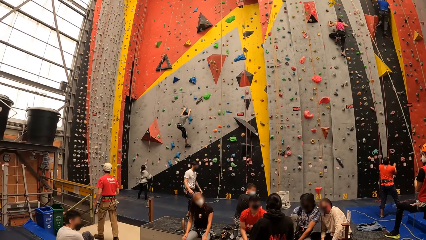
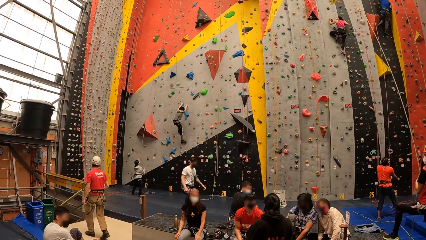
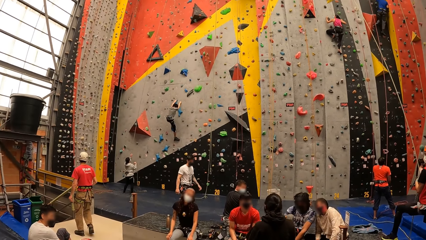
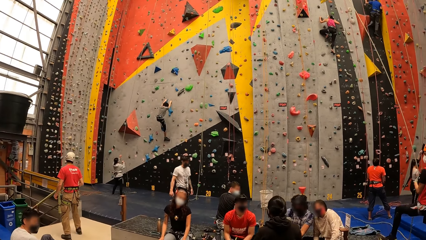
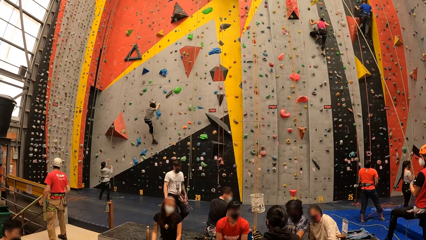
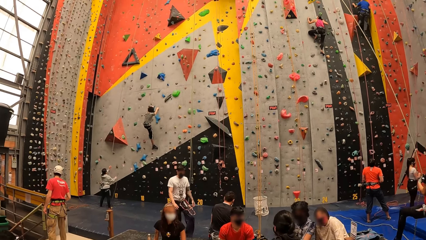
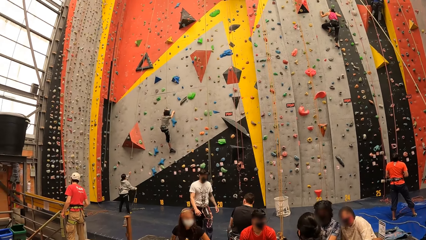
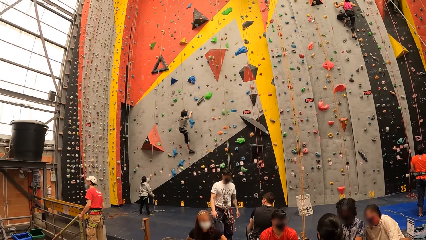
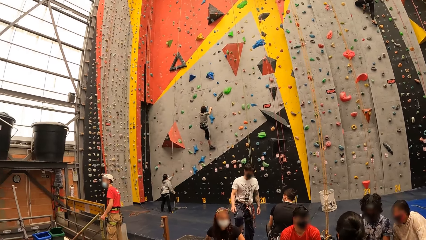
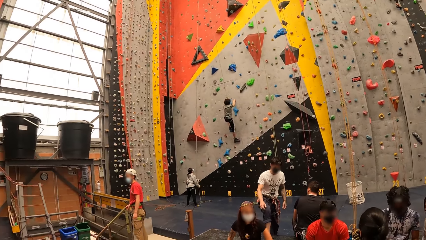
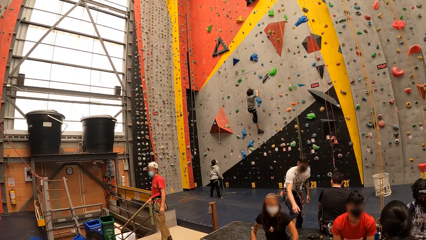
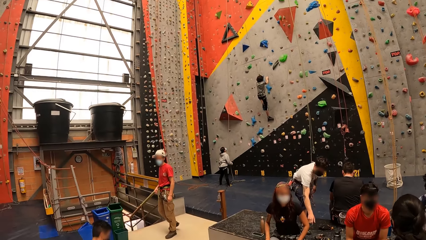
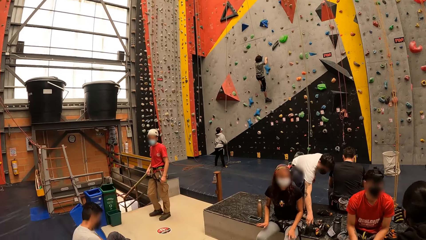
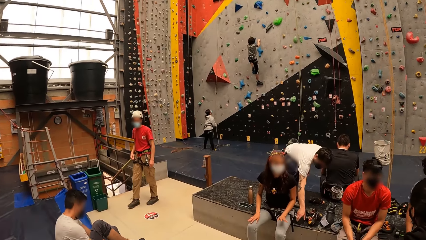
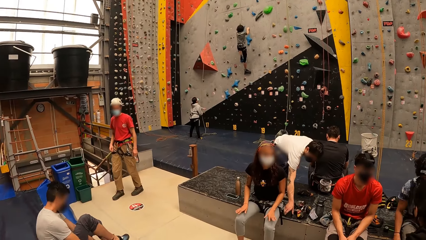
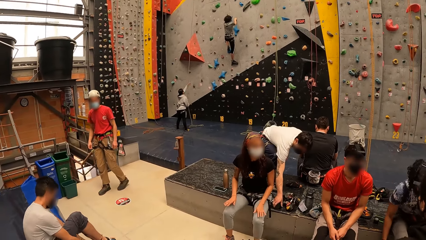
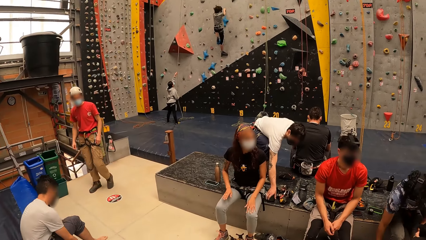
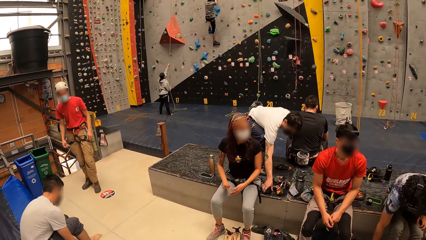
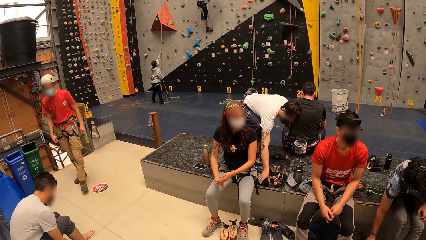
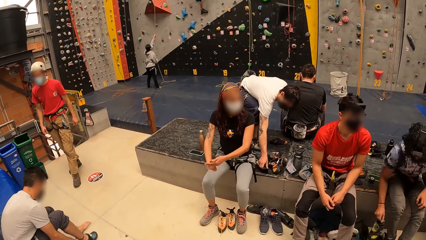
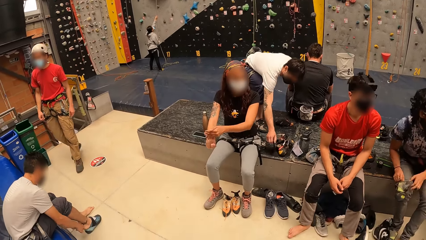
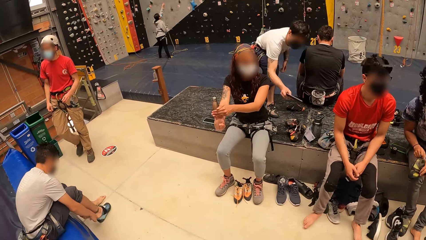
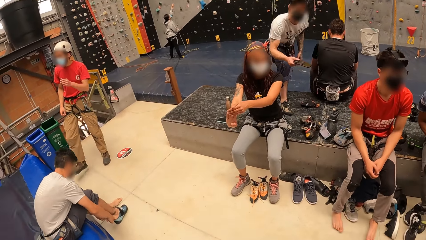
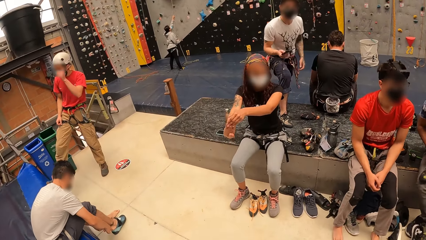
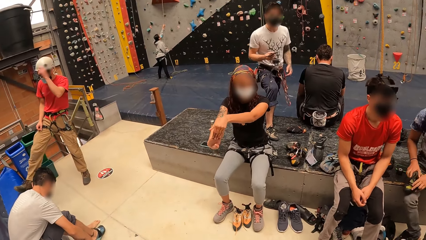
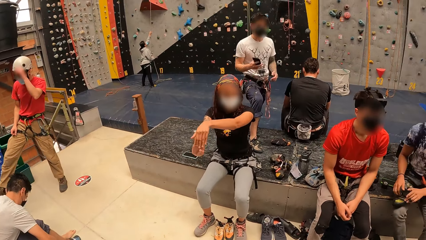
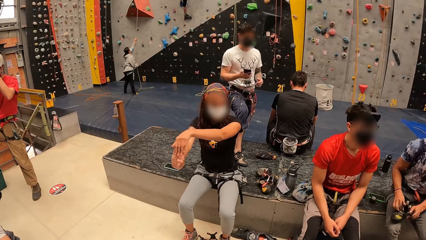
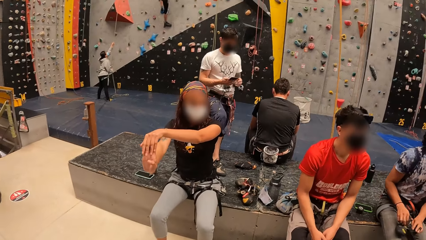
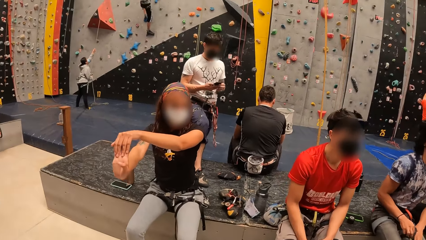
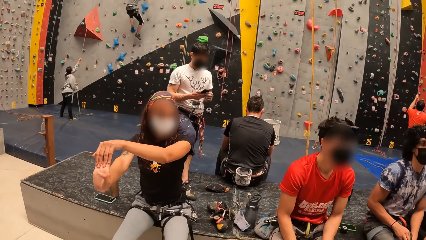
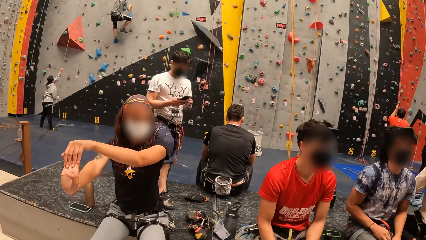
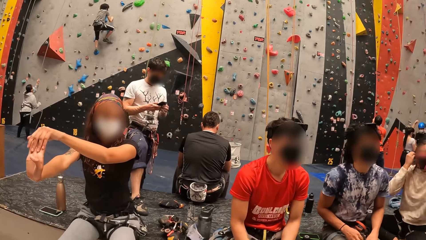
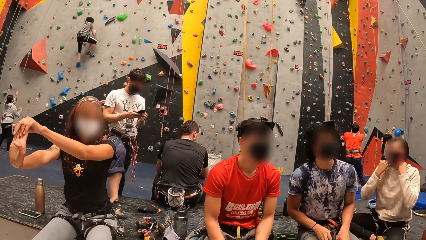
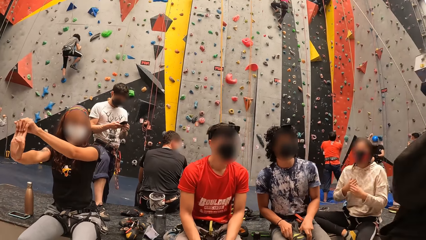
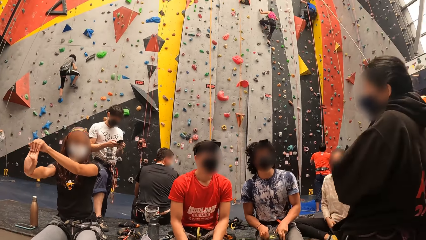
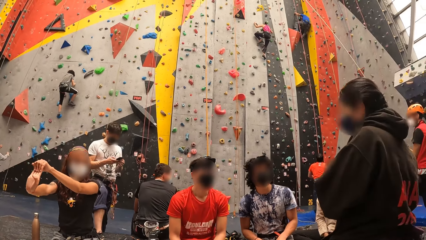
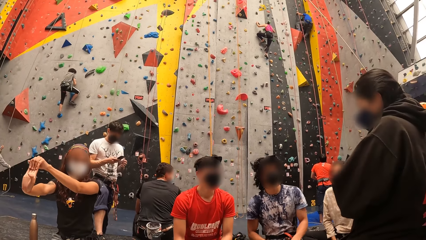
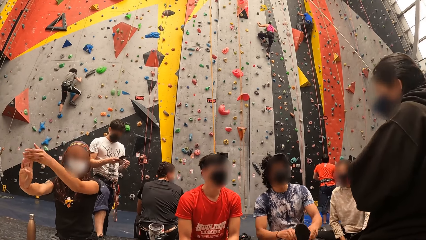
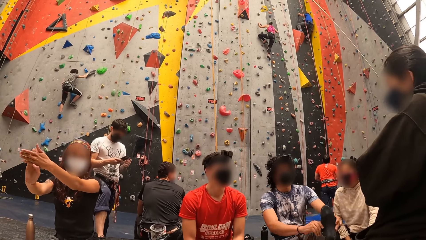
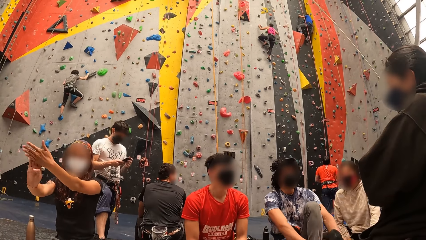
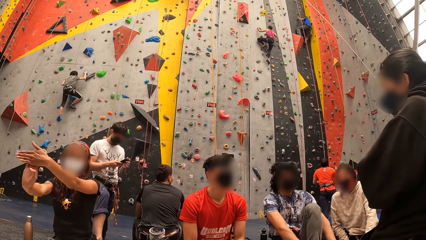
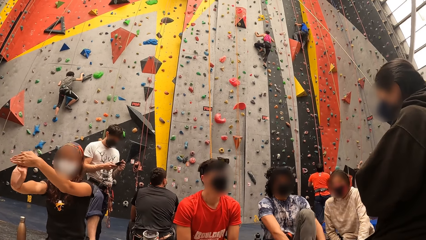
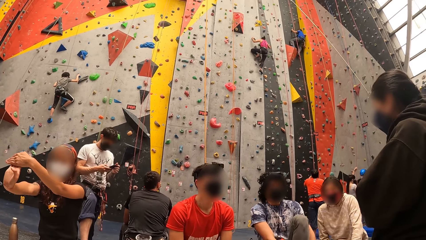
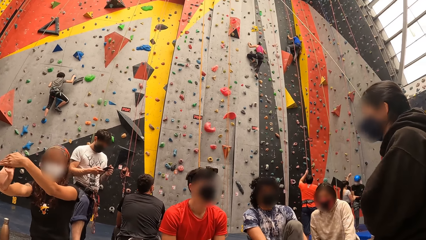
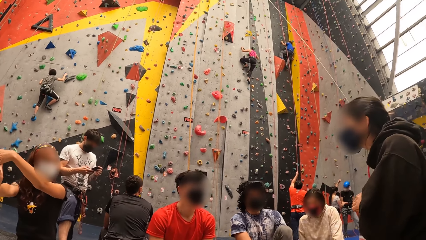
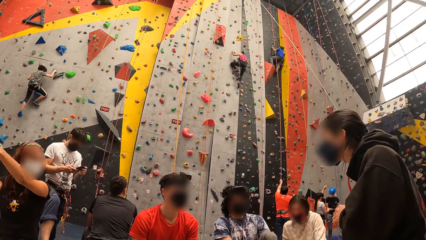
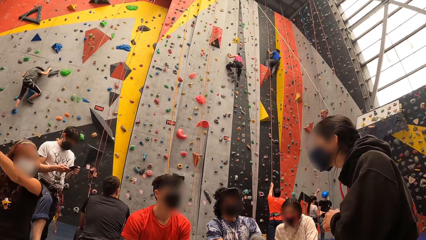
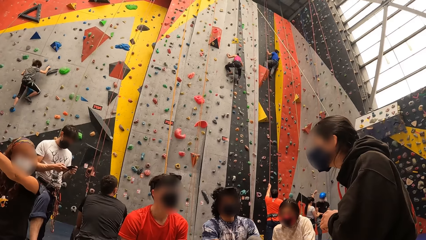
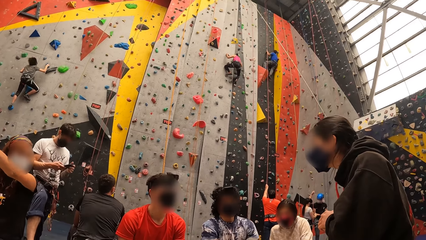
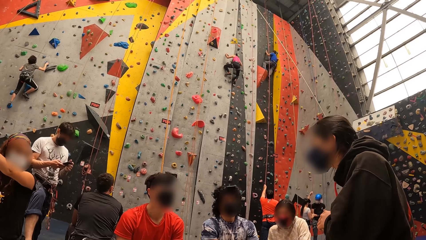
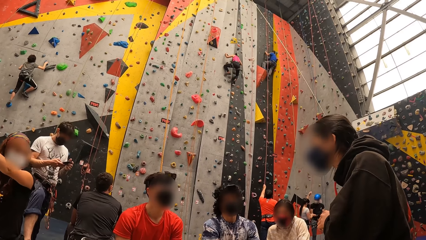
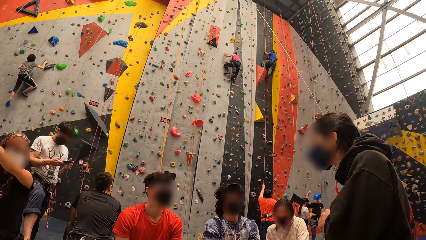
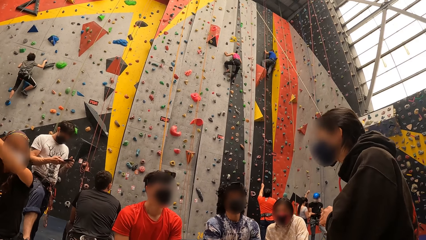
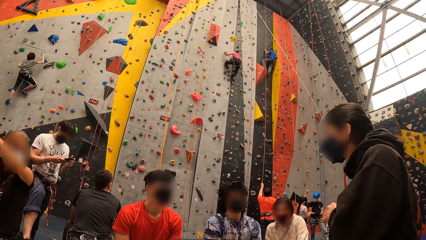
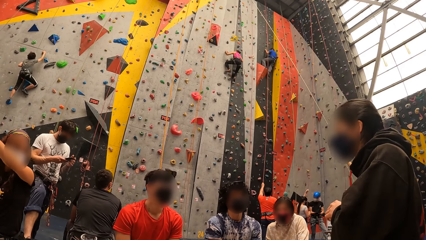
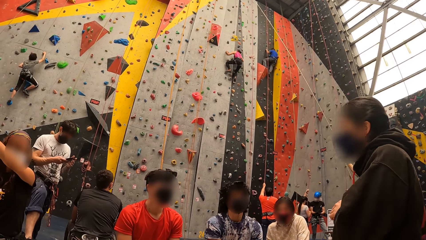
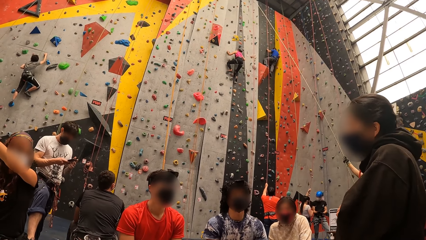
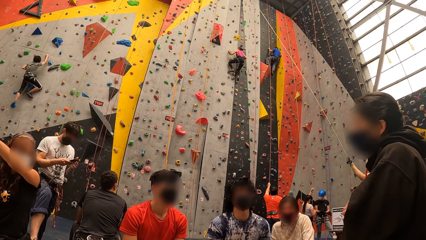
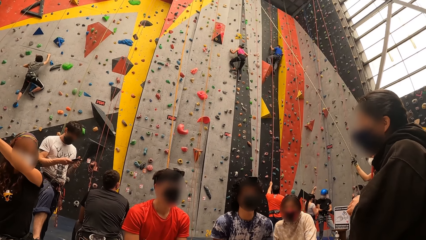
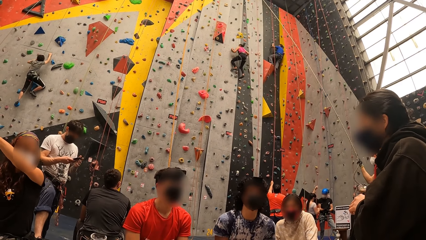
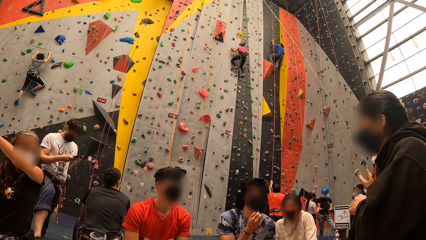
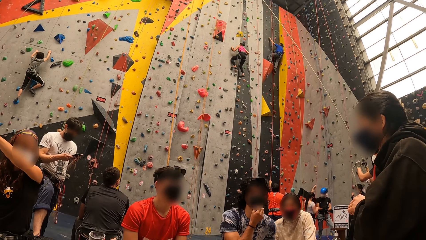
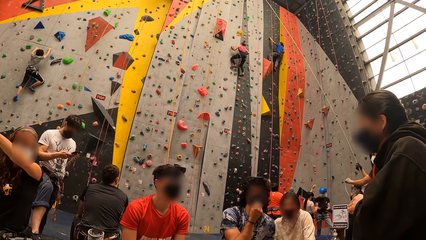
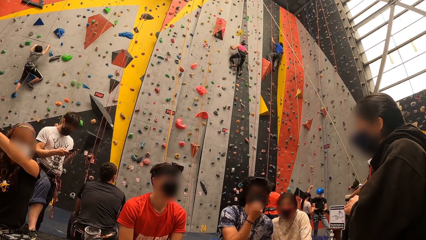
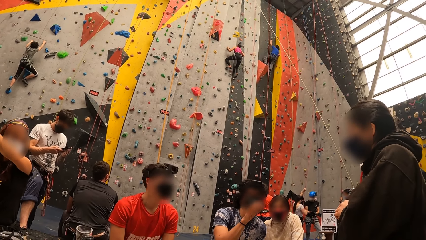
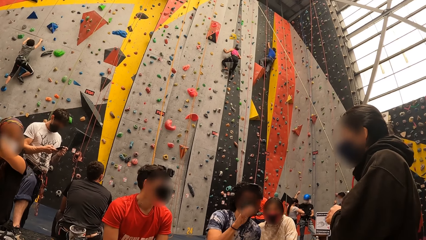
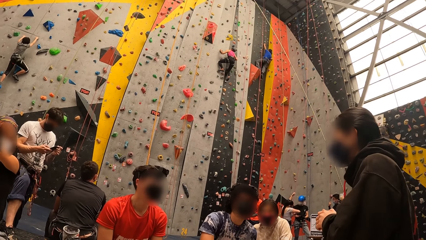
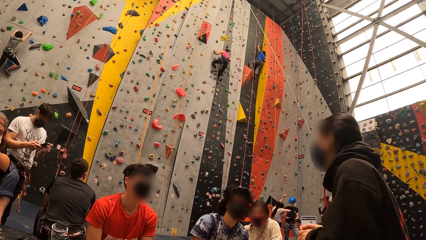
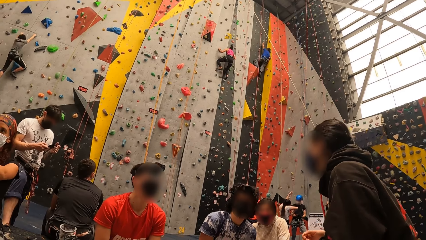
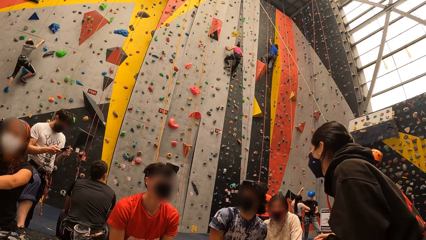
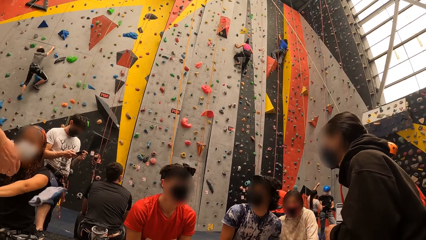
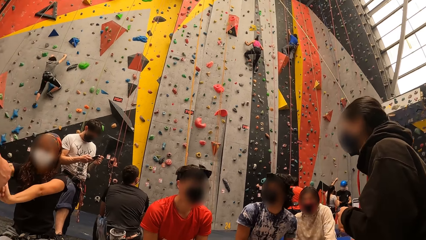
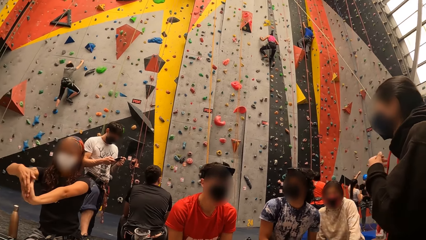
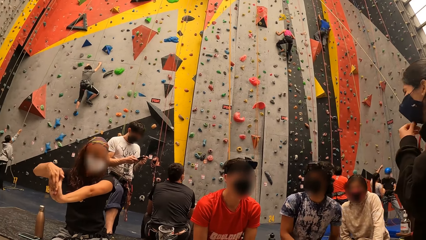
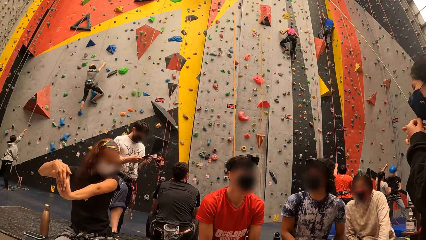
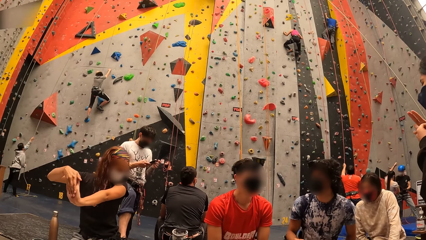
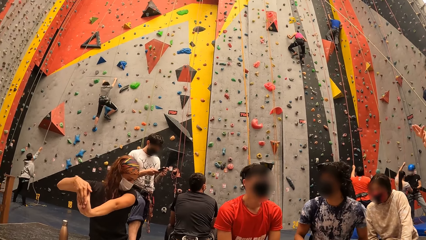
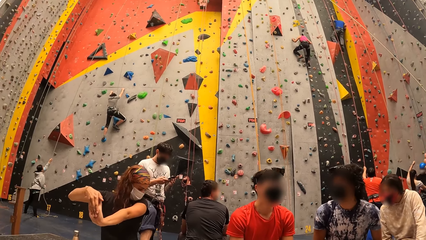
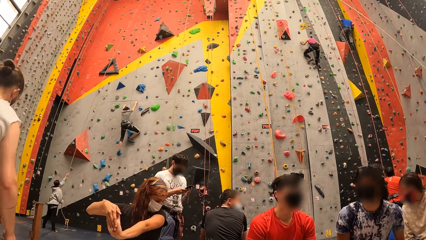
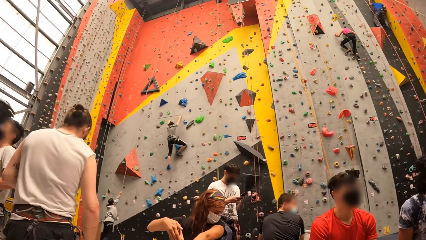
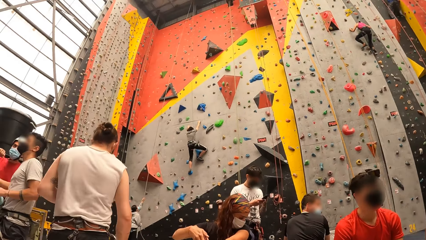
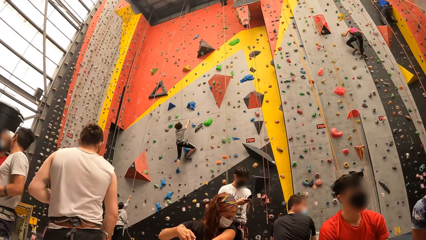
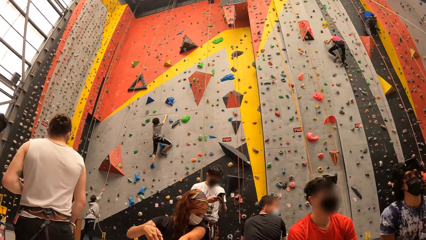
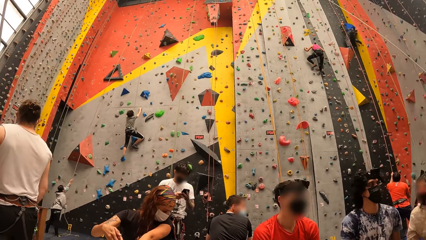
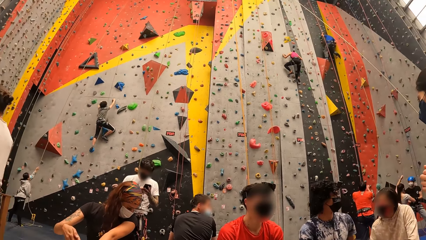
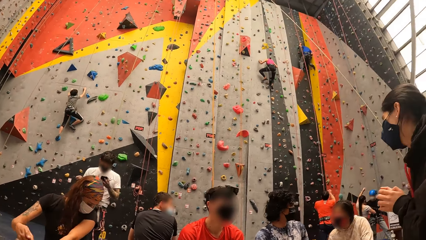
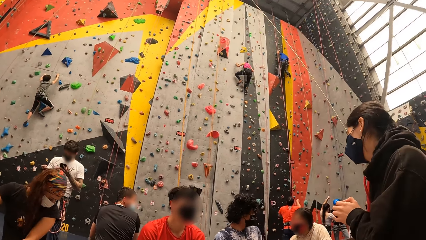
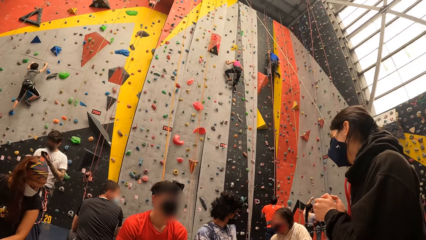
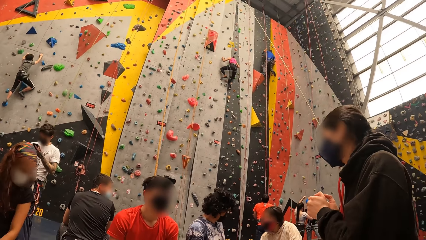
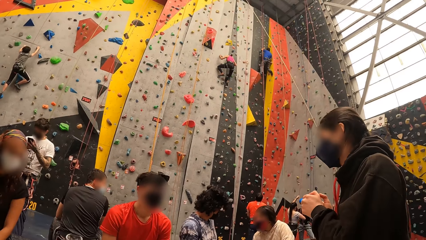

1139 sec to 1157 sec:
The camera wearer walks in a room. A woman stretches a hand. The camera wearer looks around.
